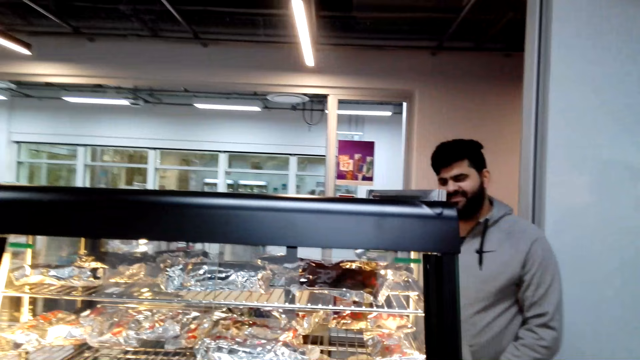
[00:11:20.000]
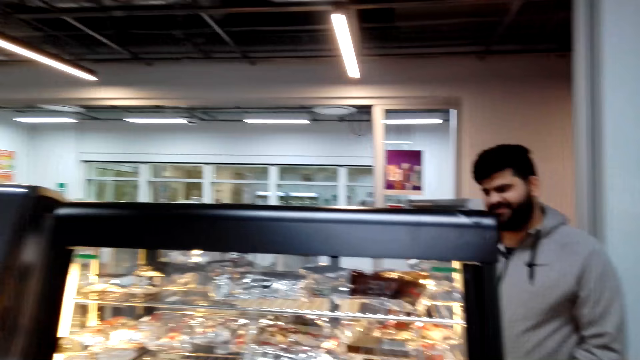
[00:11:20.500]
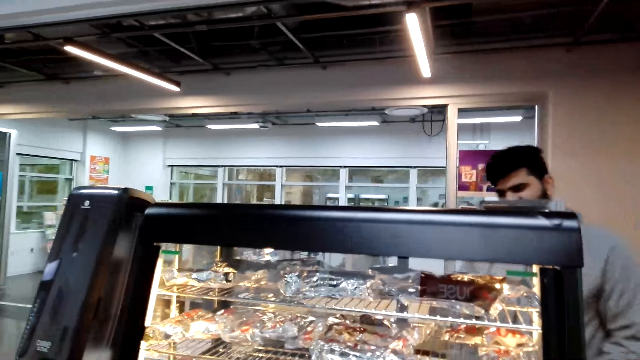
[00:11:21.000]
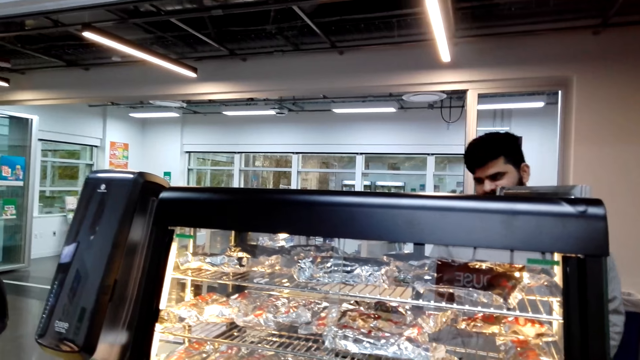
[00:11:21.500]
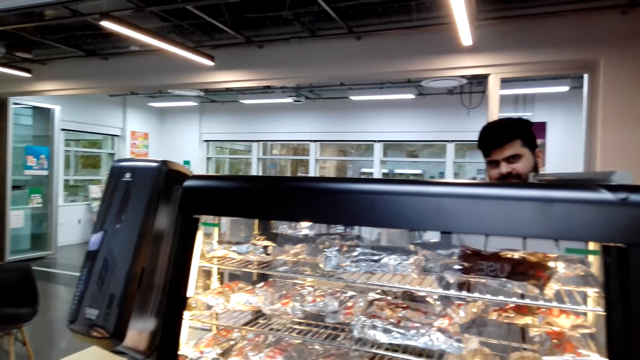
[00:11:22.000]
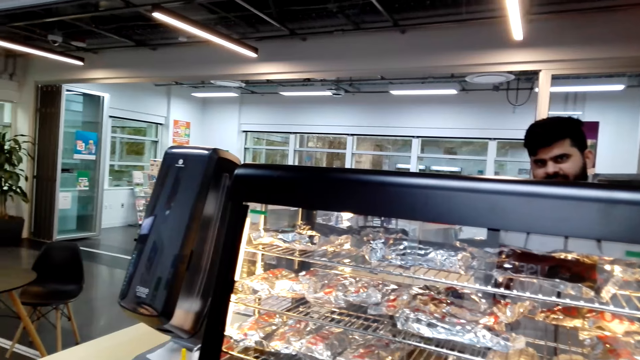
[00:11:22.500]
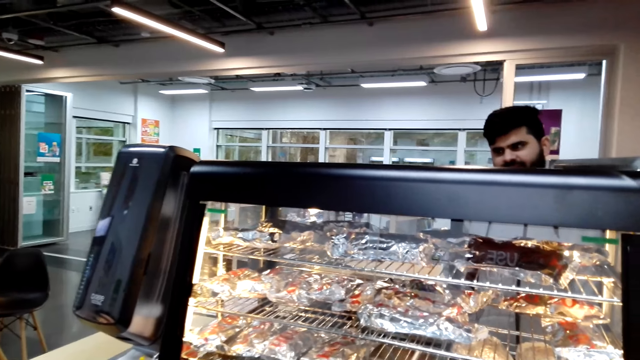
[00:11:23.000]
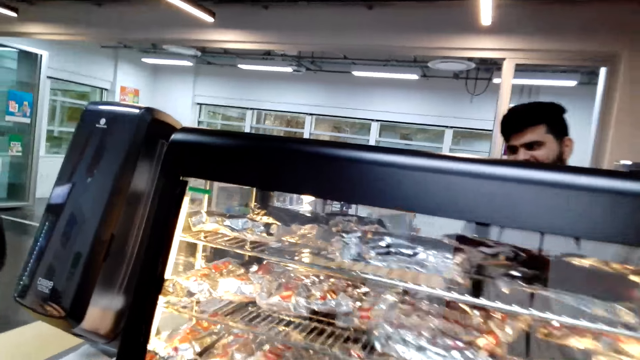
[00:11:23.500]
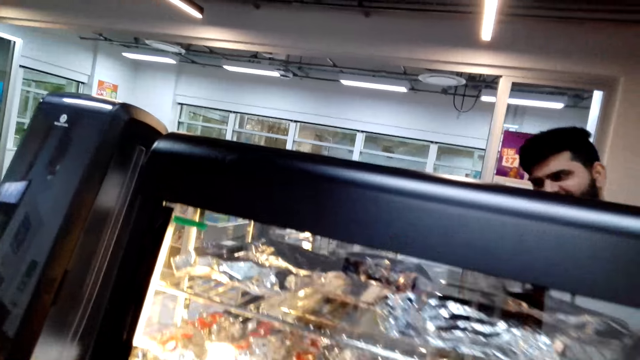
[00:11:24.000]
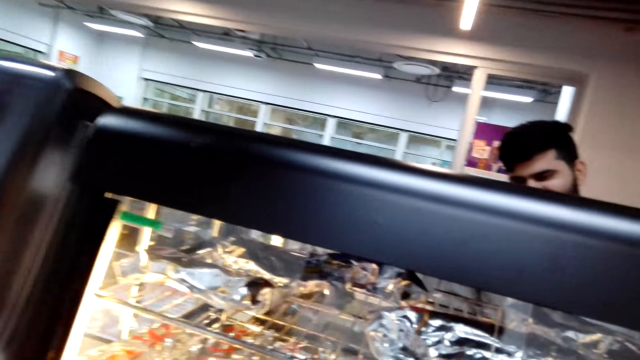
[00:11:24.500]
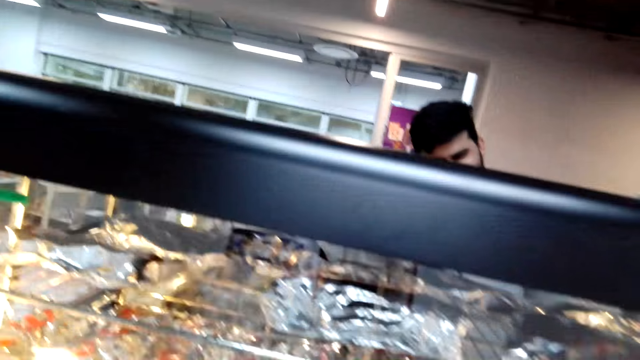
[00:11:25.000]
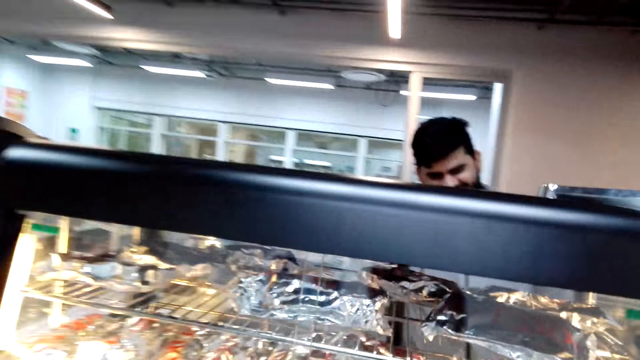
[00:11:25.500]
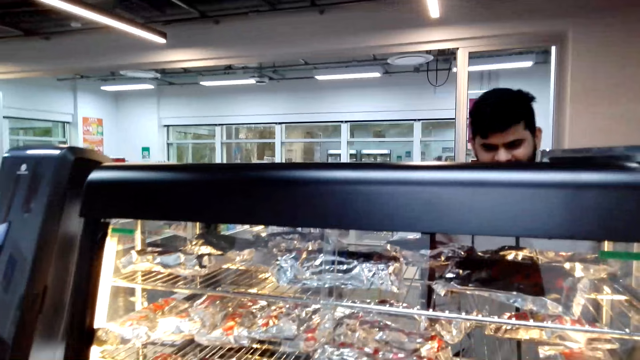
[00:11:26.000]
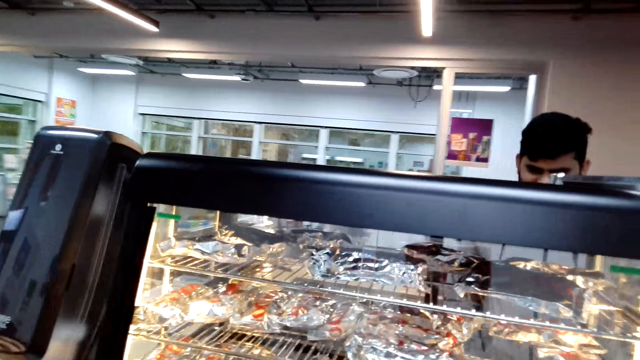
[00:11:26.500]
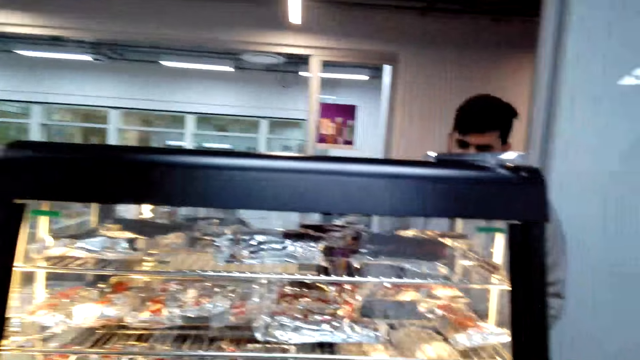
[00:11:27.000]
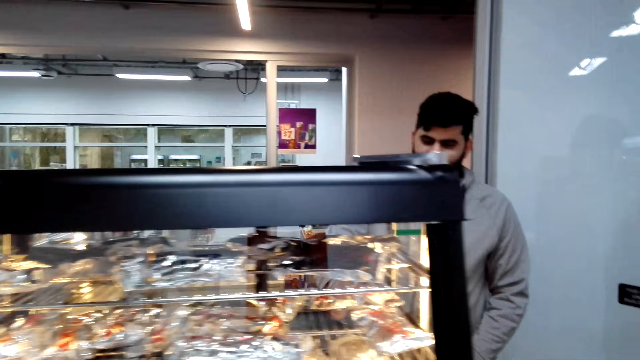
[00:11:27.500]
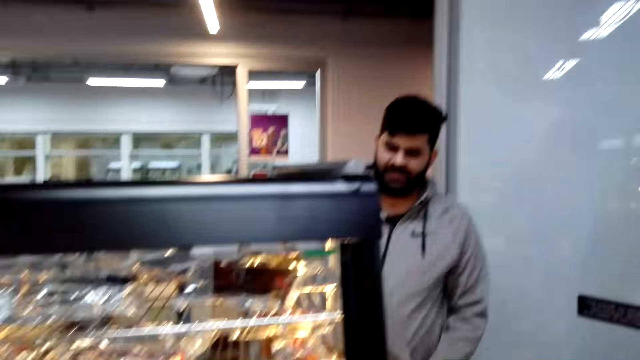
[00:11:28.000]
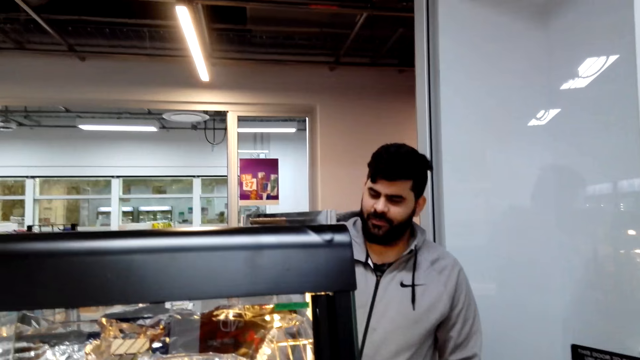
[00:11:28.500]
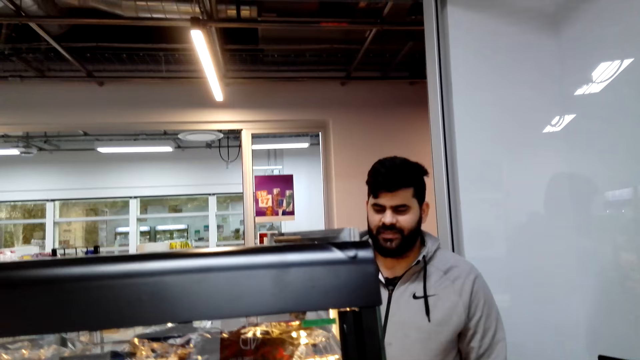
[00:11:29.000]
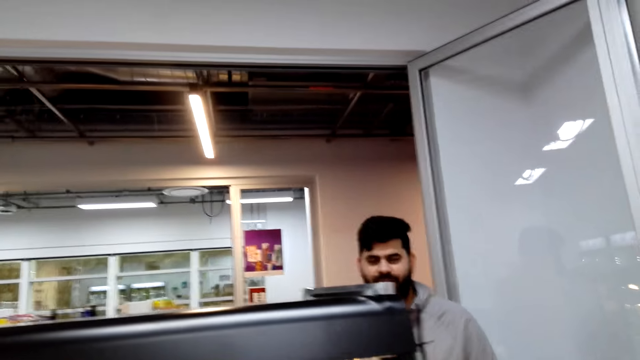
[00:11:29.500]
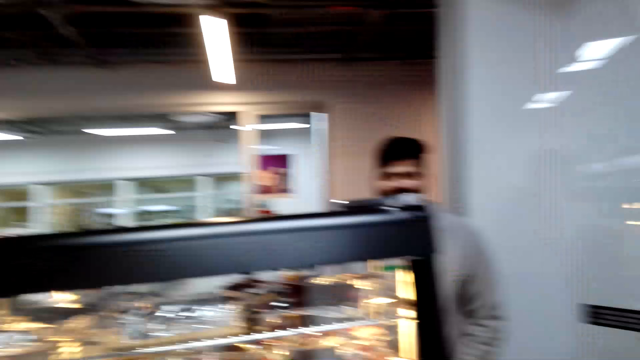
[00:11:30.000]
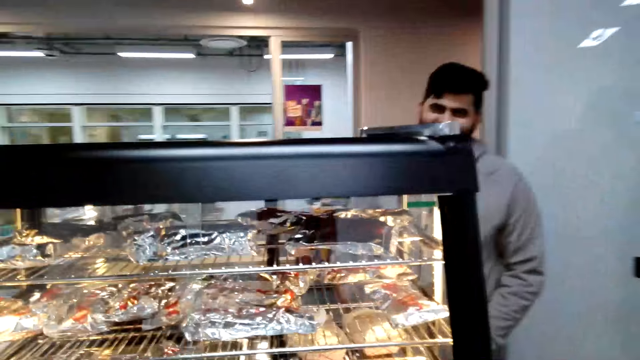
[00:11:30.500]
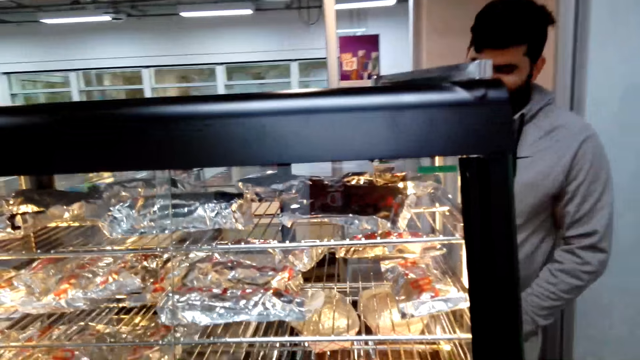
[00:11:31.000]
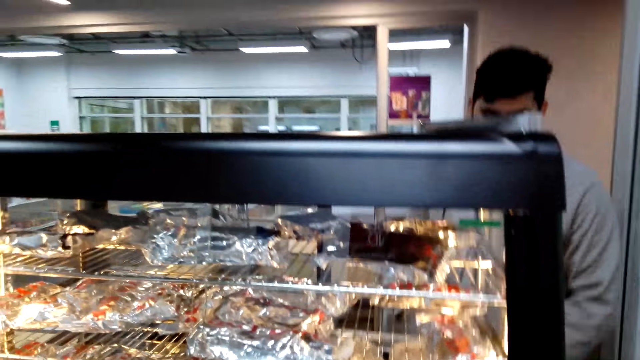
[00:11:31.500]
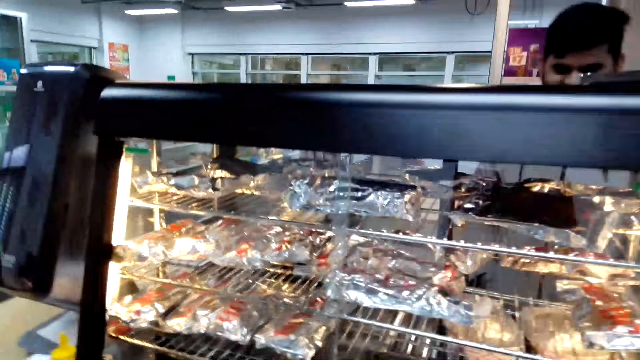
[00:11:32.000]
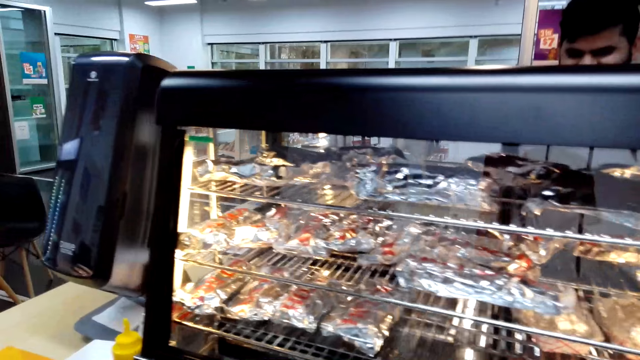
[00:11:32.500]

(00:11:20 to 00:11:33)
A man talks.

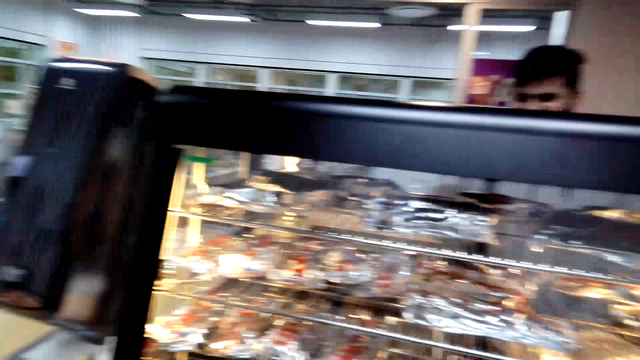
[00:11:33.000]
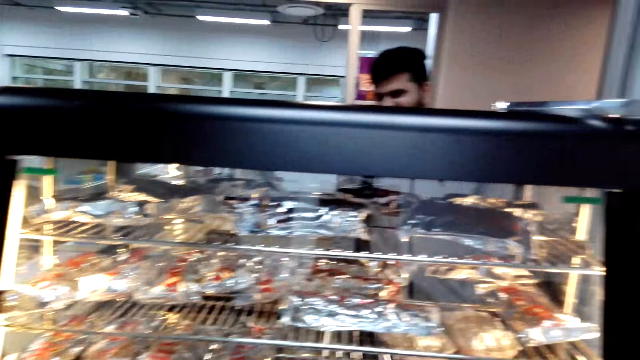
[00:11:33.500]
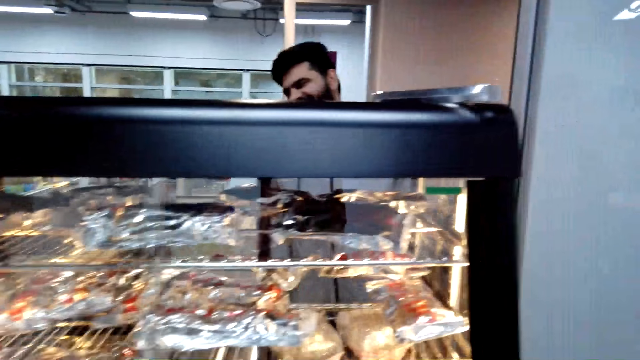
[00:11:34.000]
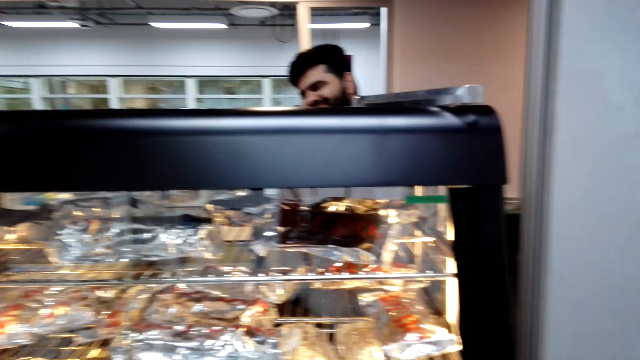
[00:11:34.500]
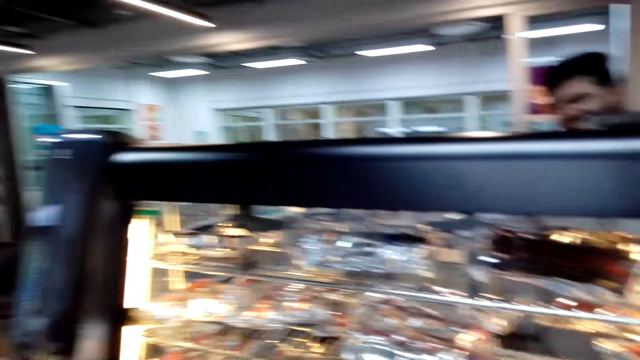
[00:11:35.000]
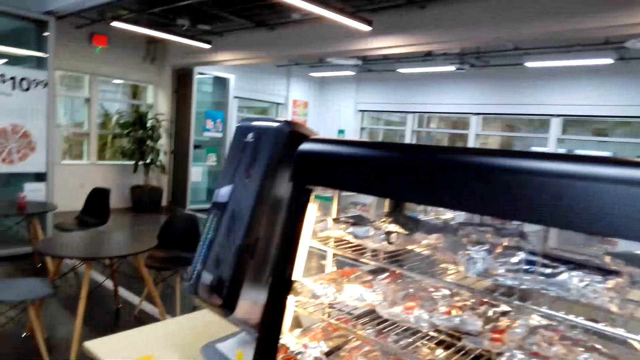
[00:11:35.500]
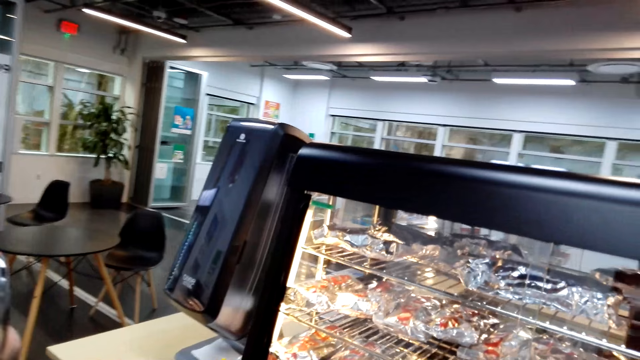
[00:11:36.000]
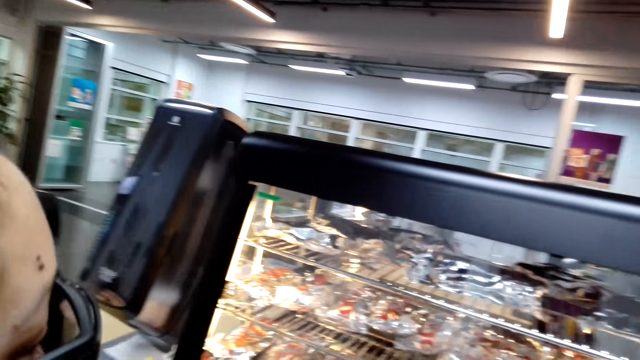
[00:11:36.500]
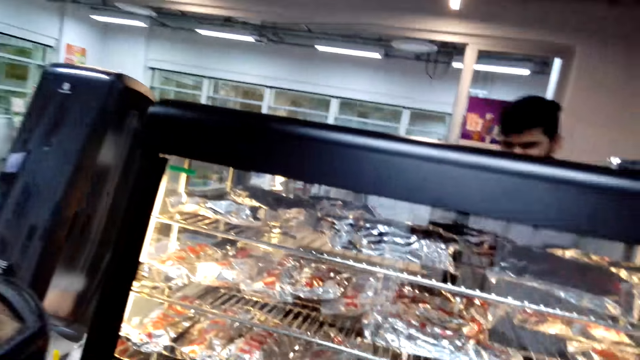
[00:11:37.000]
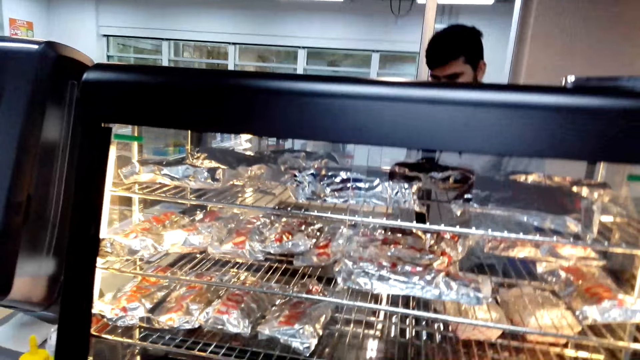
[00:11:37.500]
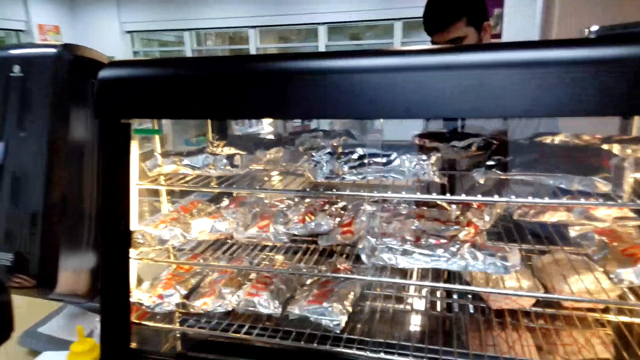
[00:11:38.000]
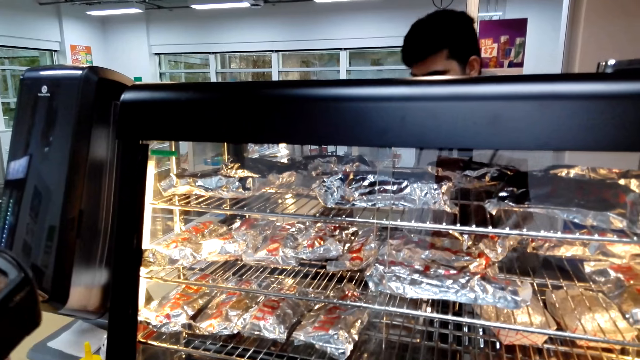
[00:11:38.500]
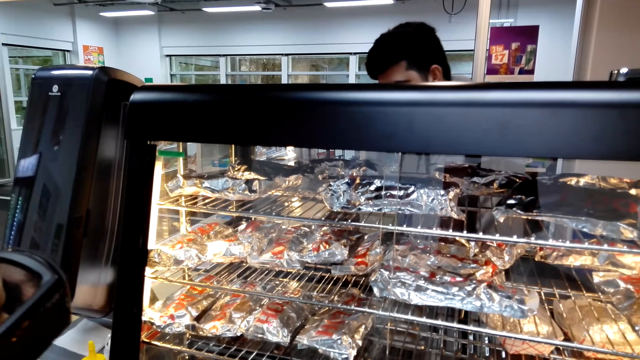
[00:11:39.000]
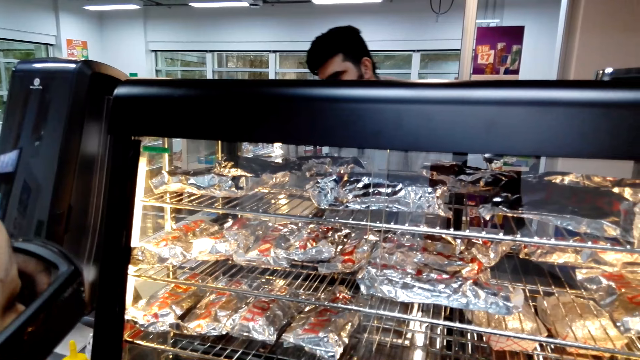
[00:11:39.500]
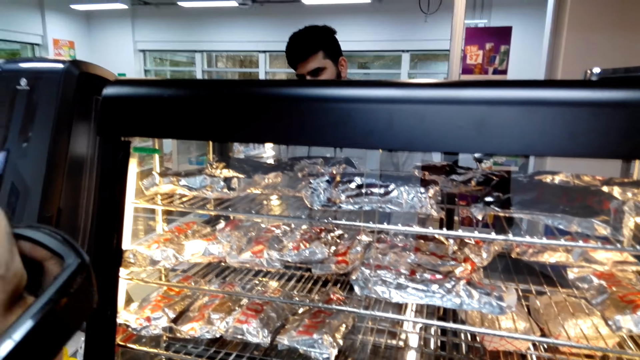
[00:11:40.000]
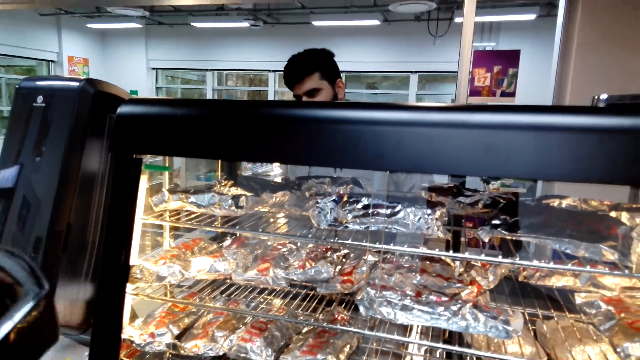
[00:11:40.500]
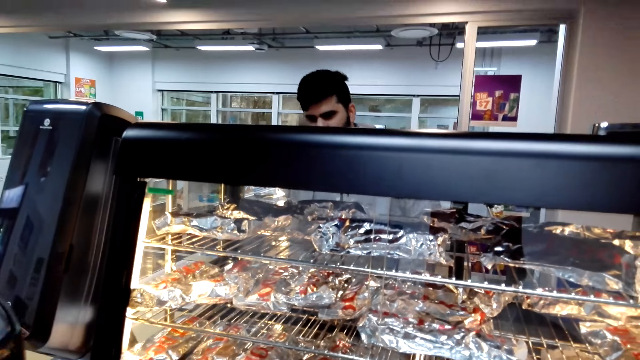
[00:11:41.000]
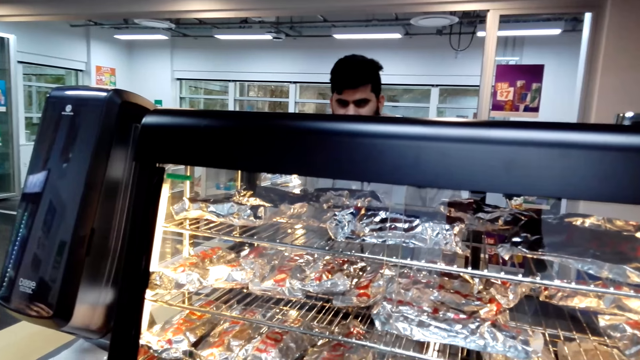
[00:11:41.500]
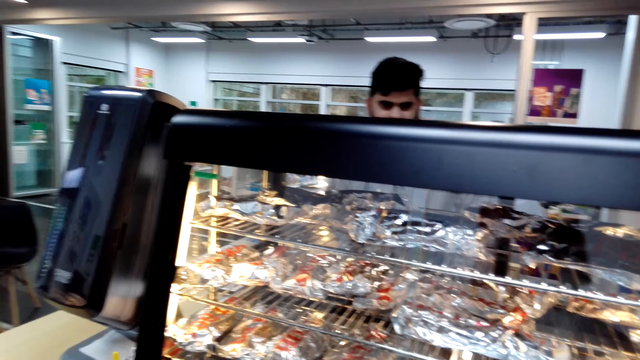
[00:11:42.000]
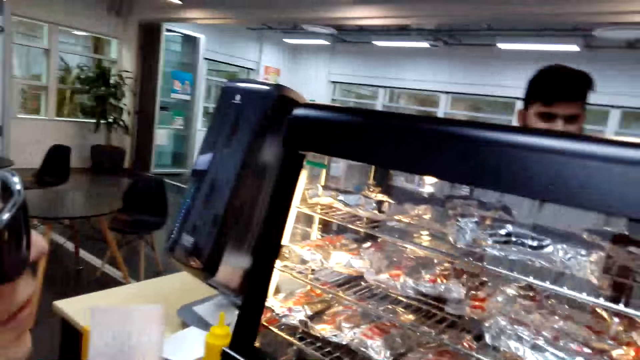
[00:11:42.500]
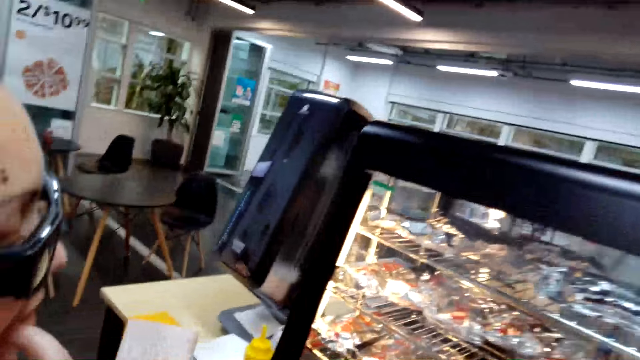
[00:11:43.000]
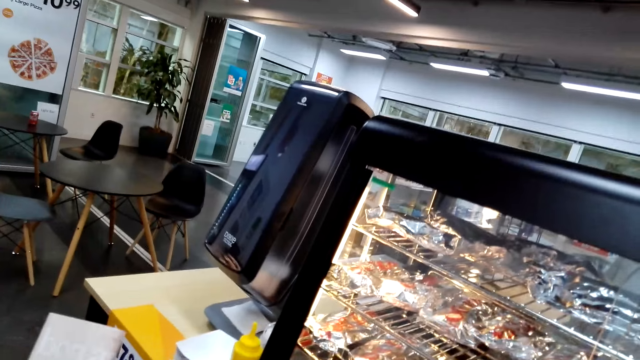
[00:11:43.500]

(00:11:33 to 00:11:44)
A woman talks with a man. The camera wearer talks with the man.
